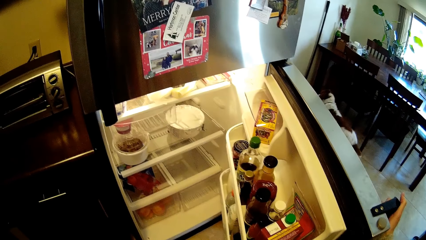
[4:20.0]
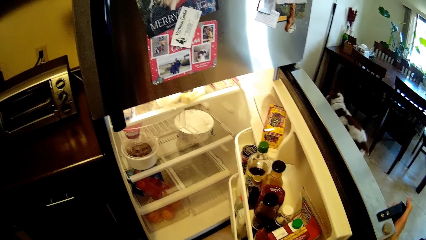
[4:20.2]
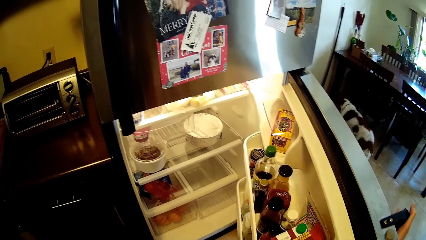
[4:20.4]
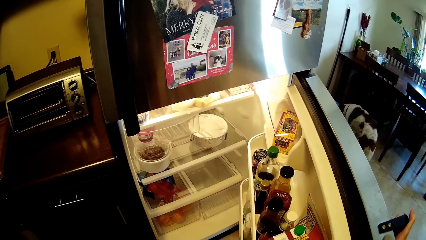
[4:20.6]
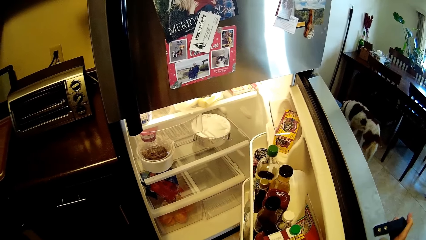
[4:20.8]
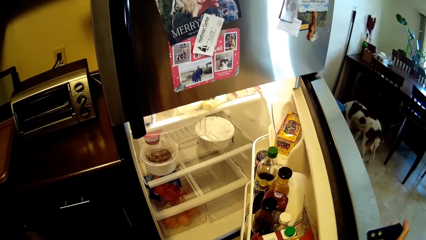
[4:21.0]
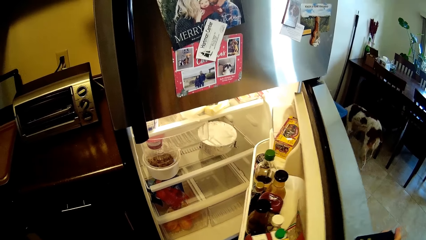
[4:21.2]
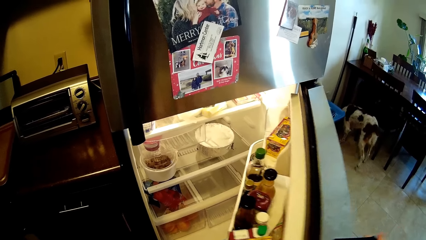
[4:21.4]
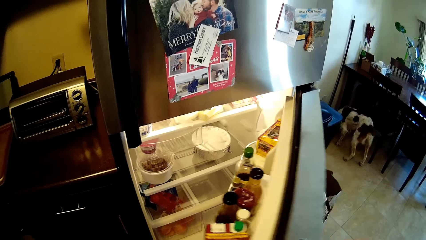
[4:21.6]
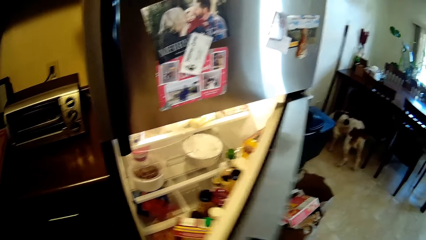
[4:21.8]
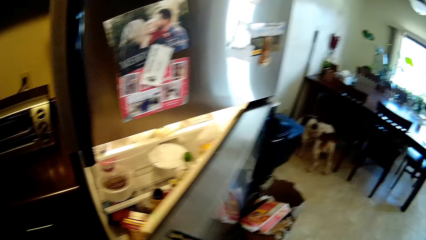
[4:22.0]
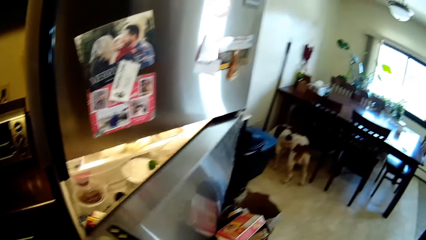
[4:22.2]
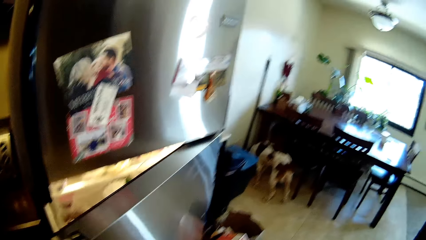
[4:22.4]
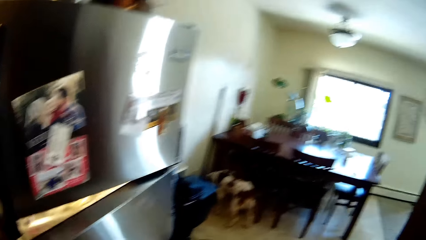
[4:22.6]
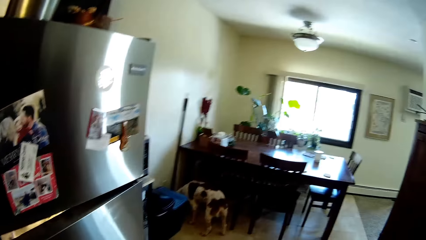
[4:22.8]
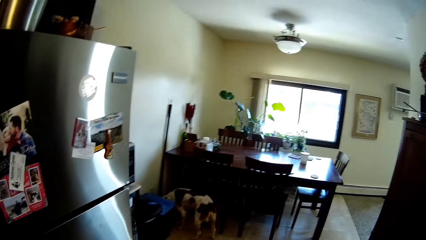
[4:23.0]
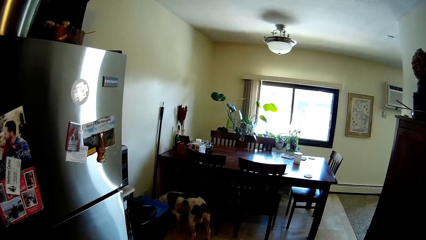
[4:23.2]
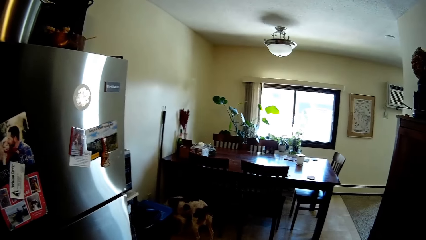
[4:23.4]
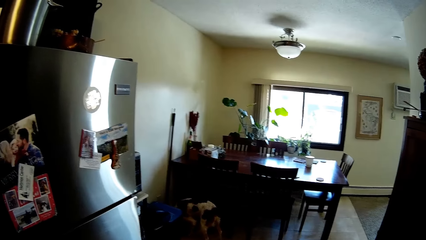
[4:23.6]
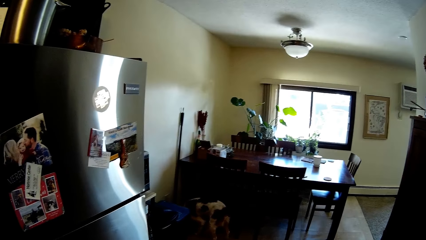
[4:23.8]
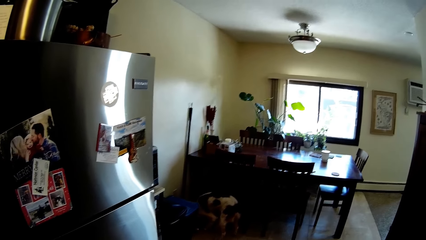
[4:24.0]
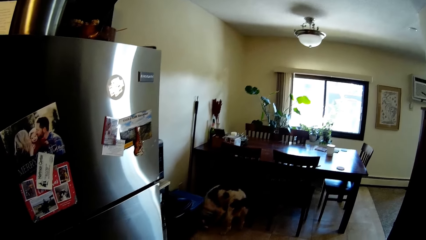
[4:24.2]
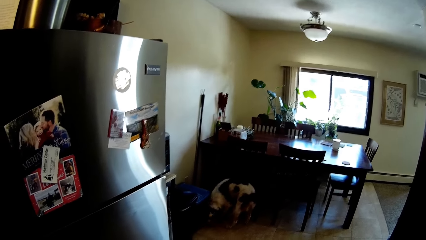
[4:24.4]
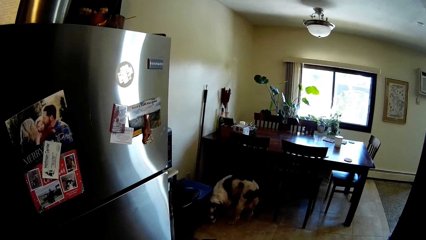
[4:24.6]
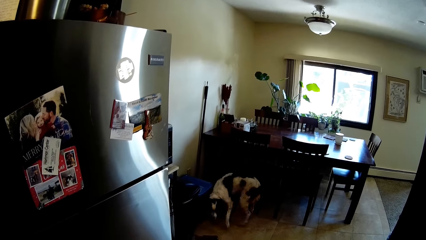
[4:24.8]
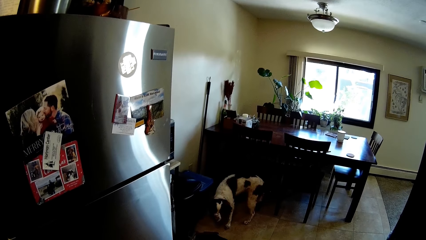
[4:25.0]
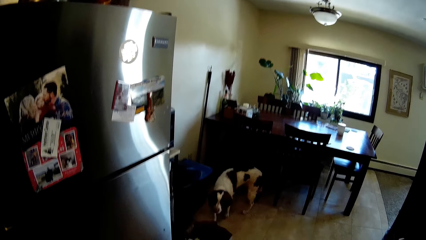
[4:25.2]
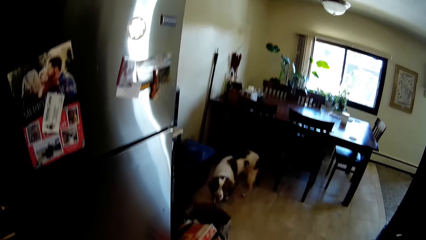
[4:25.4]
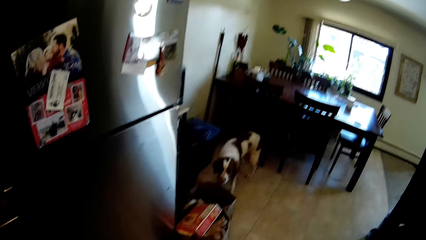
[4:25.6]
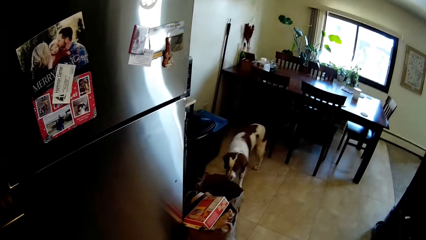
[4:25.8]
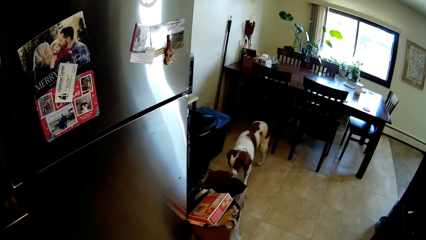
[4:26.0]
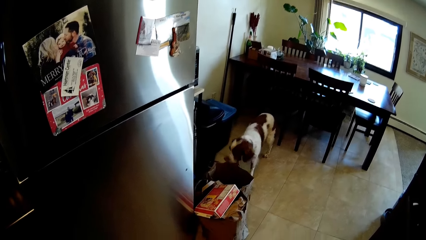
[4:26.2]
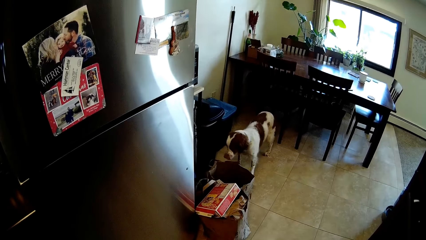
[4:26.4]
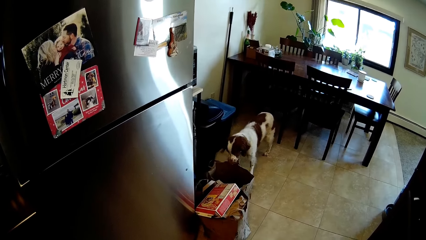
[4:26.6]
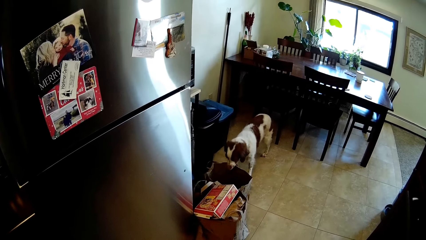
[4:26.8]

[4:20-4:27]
The camera wearer closes the fridge with his right hand.

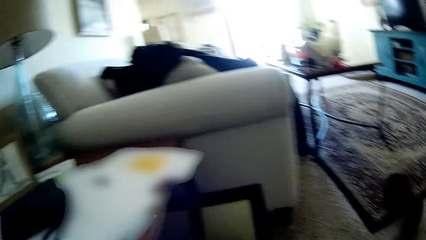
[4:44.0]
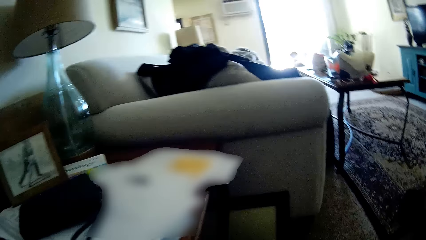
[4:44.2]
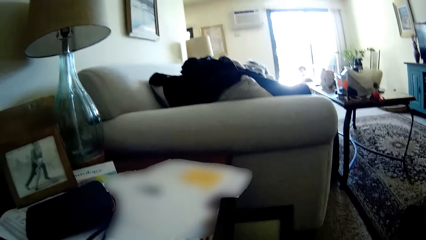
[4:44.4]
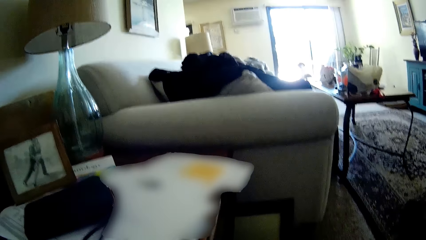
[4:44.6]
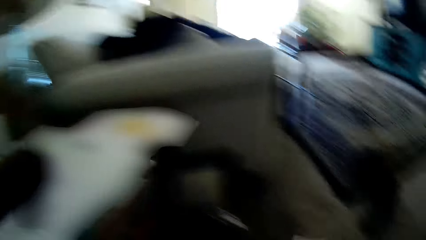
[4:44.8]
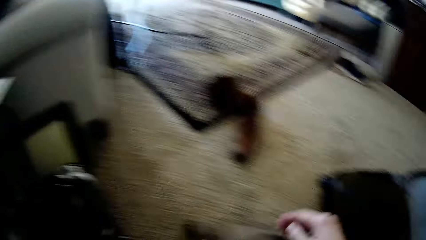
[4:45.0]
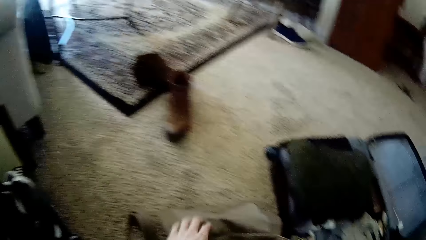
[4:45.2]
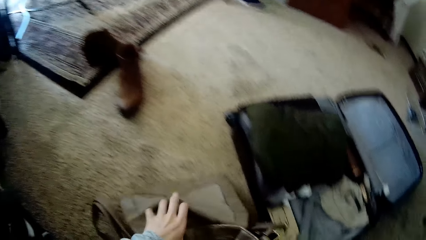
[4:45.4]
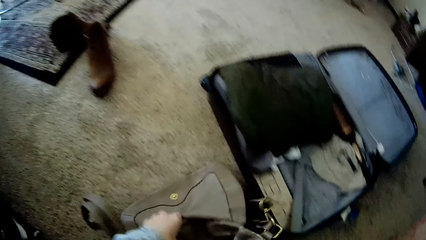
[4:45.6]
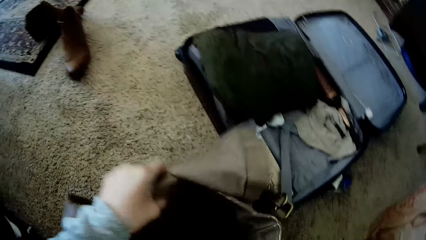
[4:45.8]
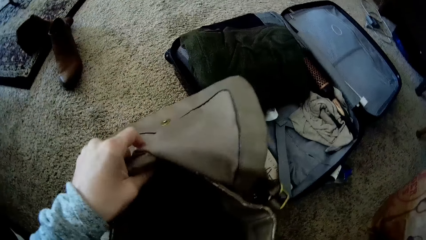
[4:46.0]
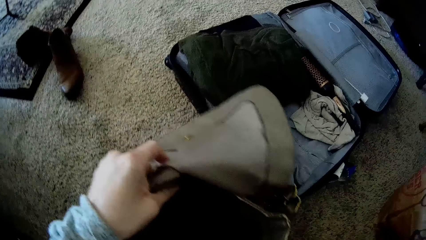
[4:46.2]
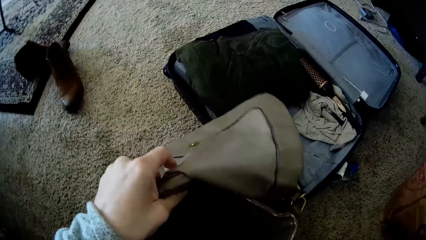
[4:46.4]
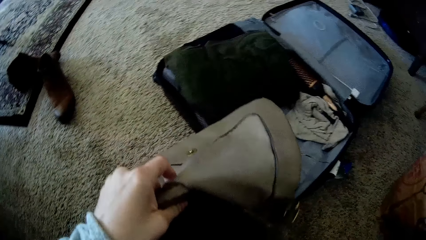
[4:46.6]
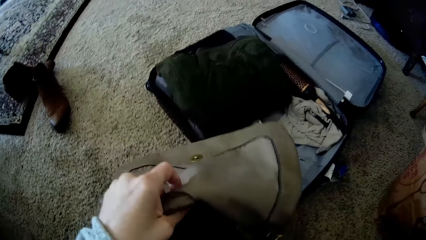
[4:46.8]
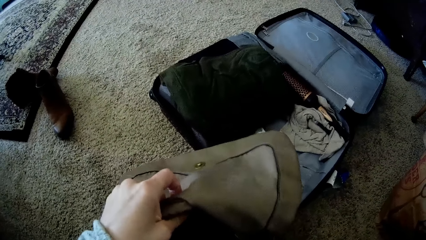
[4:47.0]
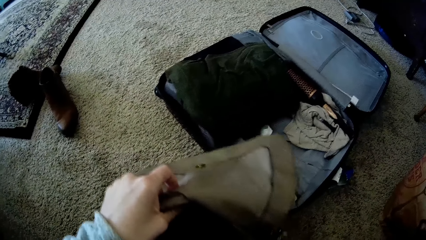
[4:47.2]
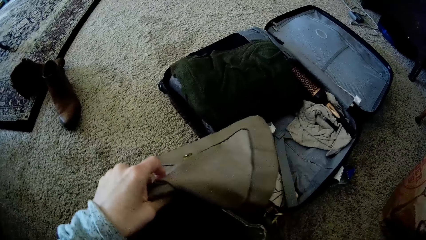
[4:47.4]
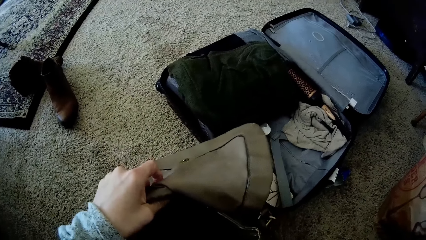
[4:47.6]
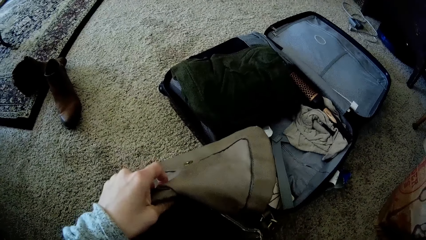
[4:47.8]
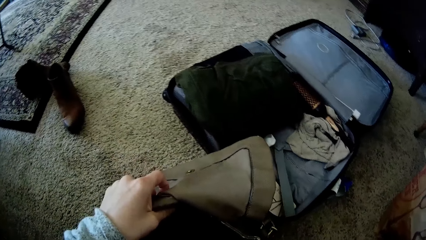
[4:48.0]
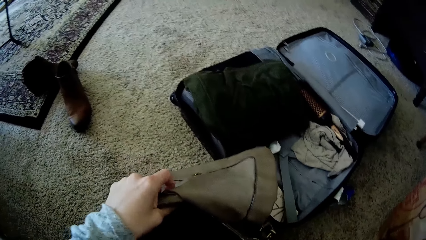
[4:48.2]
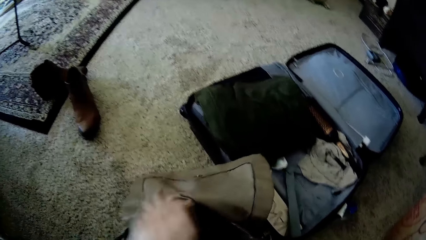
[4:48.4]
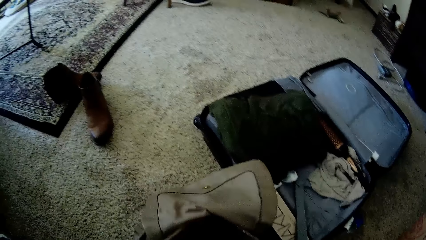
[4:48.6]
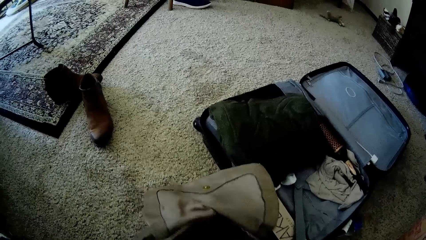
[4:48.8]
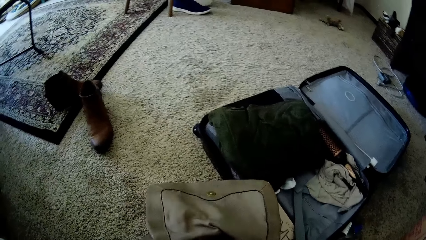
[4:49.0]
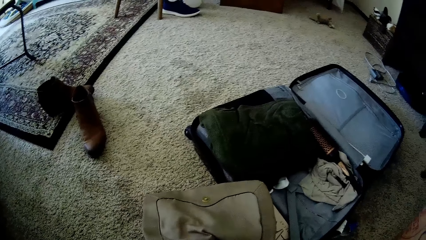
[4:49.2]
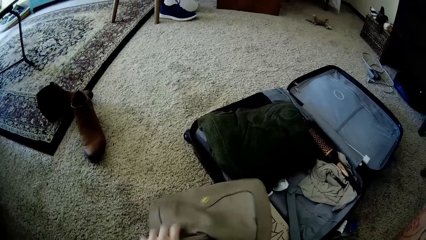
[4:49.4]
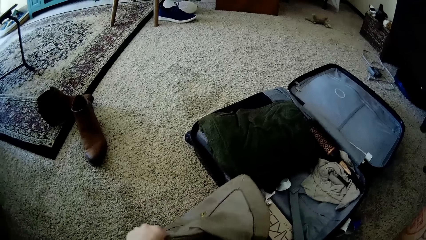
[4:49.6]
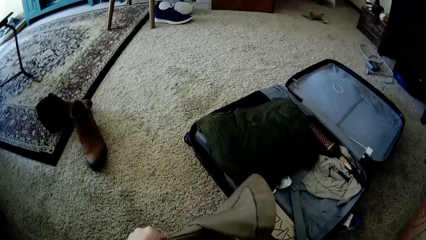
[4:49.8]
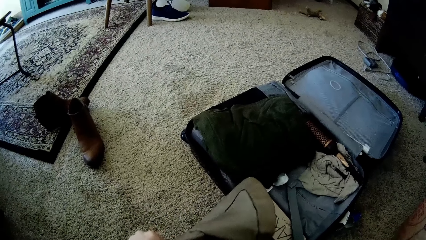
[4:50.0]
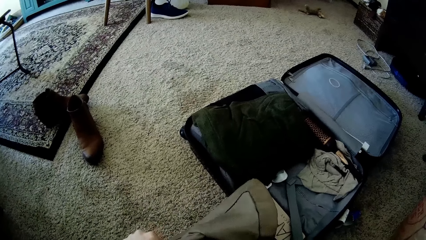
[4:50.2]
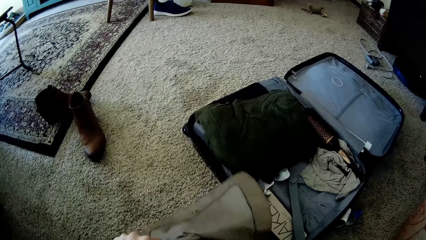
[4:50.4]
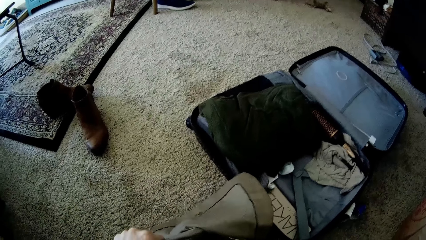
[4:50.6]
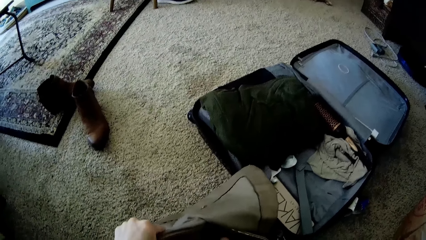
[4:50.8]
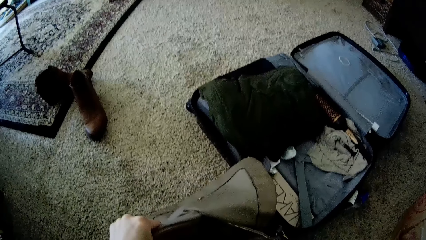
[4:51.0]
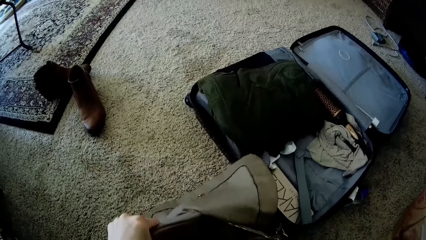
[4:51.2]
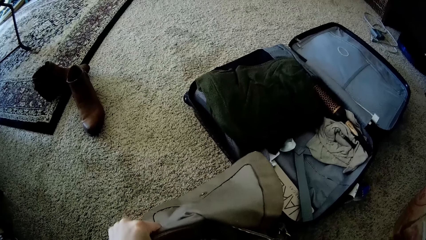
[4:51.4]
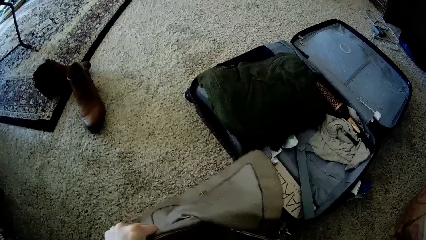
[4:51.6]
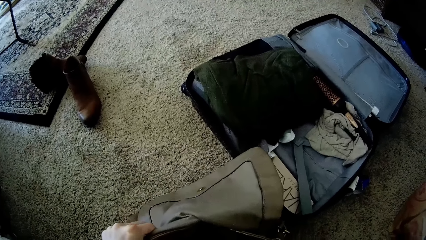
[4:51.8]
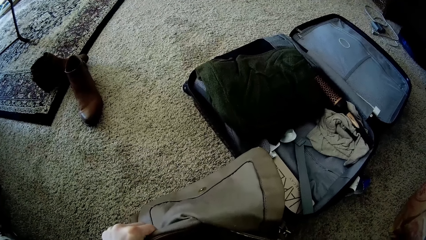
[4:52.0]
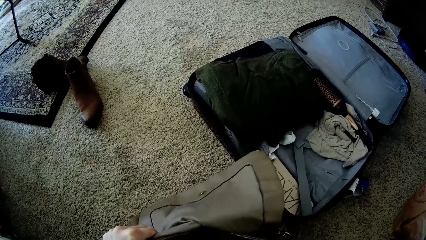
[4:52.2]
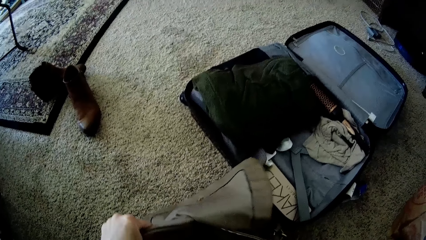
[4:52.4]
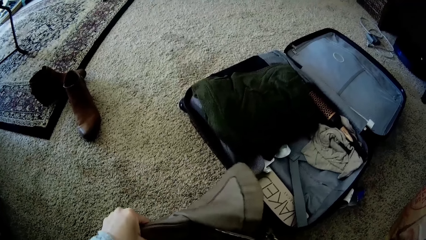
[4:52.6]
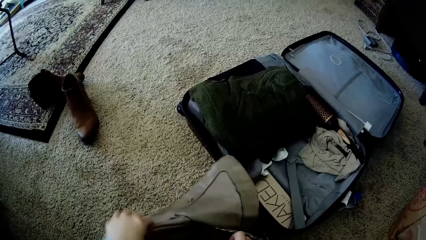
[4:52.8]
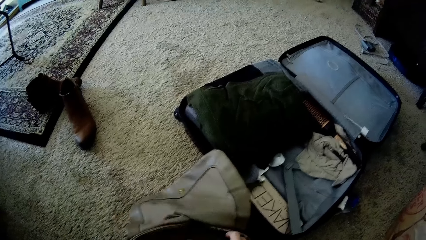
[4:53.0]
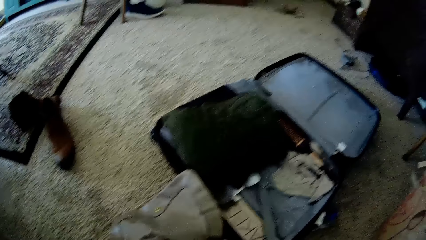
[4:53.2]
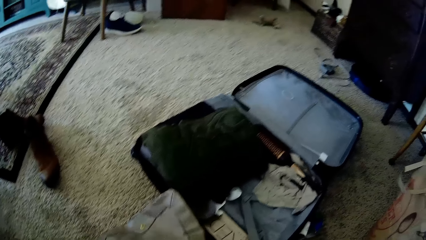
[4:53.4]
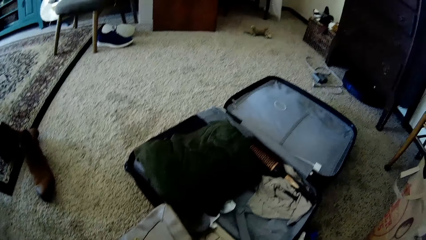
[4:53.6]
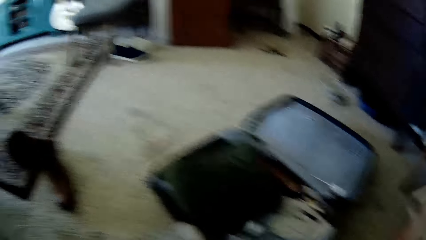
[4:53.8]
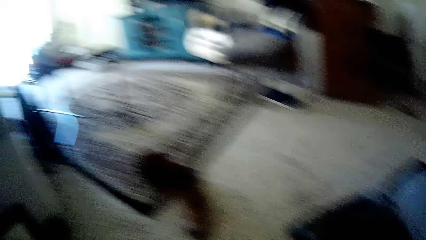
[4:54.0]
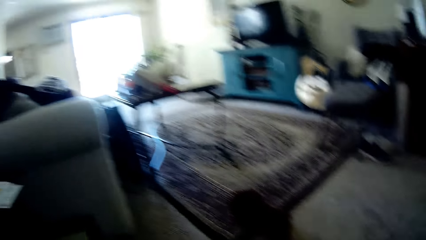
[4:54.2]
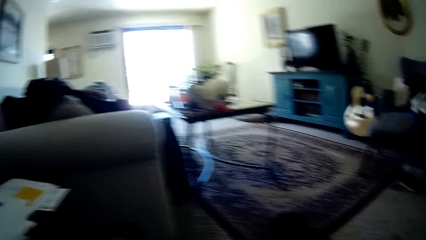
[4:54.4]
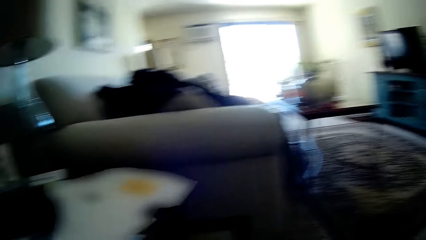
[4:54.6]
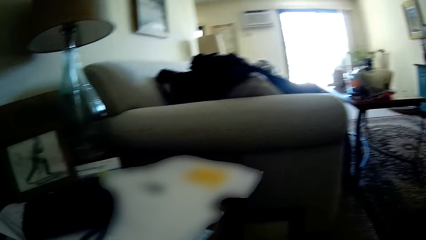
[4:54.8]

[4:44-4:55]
The camera wearer picks up the bag from the floor with her left hand. She searches the bag in her left hand with her right hand.
